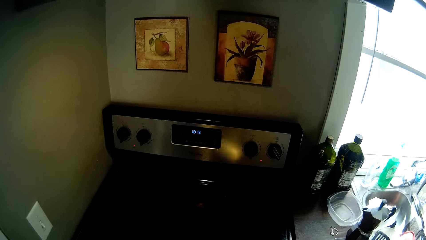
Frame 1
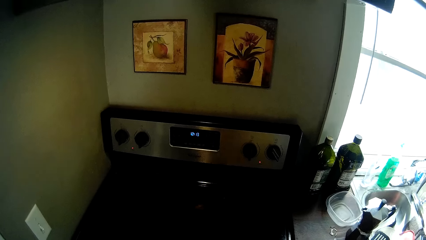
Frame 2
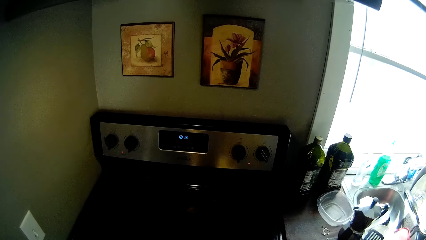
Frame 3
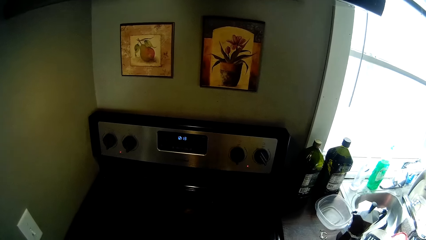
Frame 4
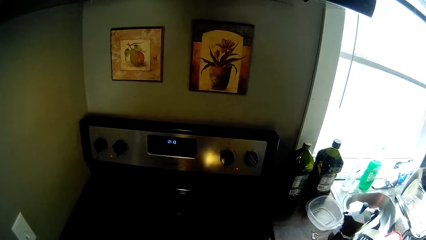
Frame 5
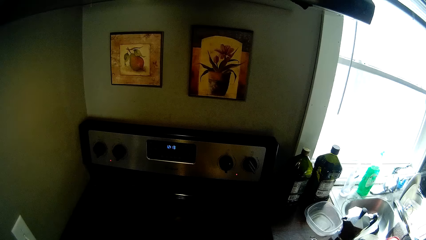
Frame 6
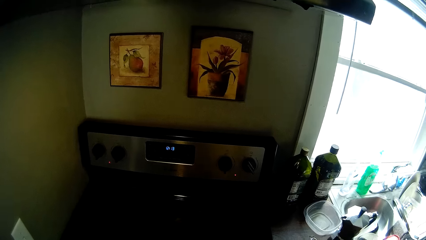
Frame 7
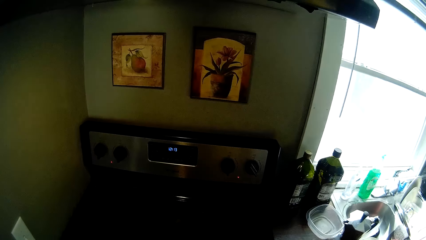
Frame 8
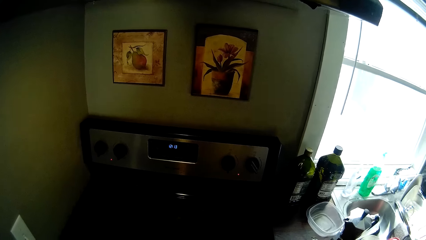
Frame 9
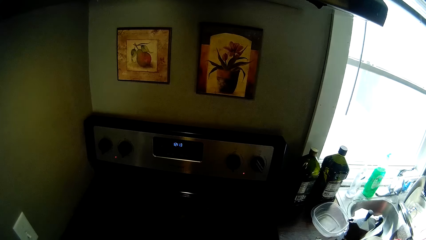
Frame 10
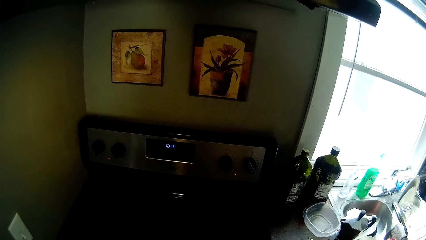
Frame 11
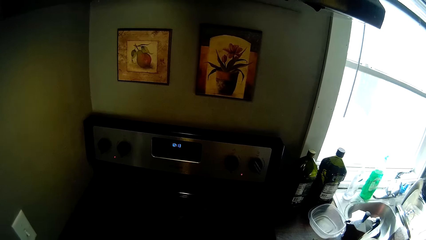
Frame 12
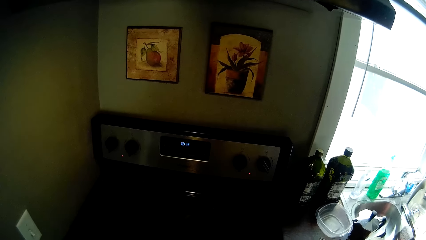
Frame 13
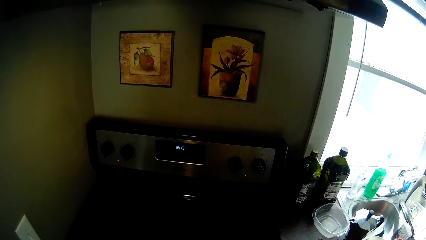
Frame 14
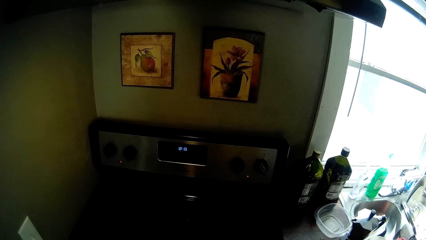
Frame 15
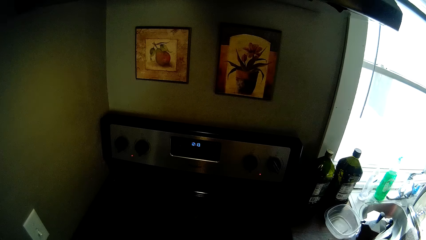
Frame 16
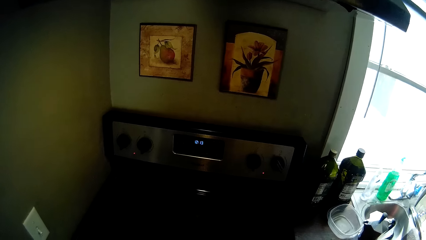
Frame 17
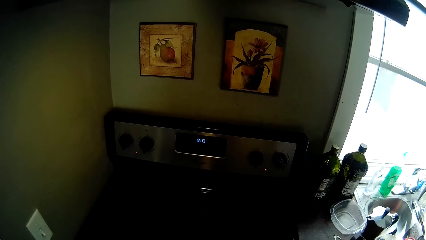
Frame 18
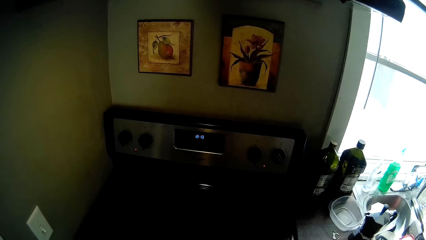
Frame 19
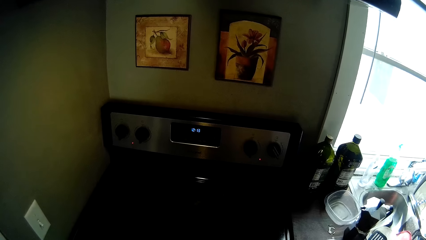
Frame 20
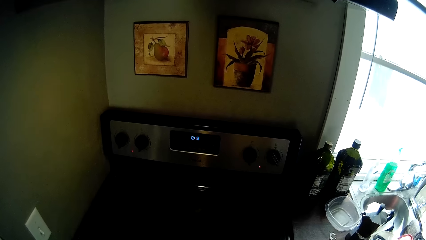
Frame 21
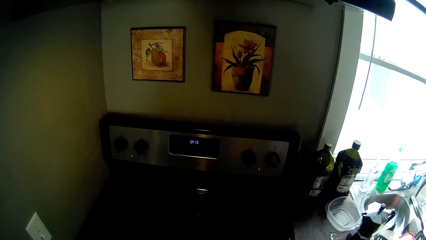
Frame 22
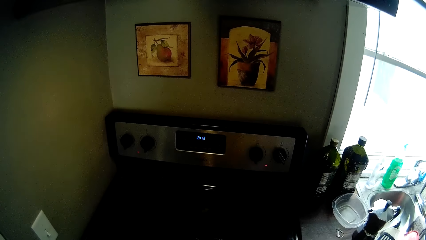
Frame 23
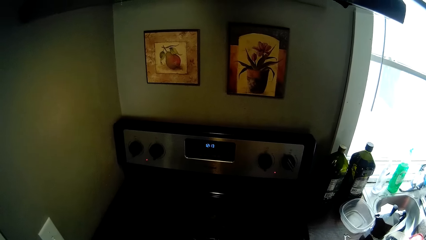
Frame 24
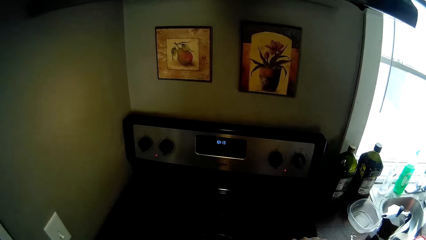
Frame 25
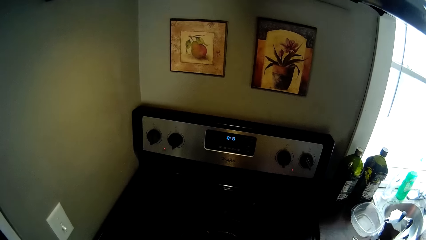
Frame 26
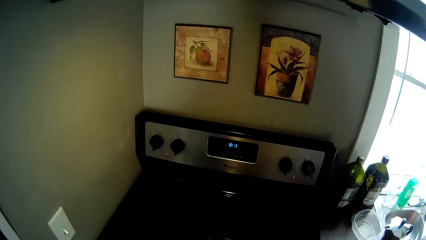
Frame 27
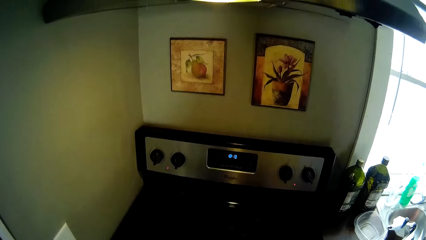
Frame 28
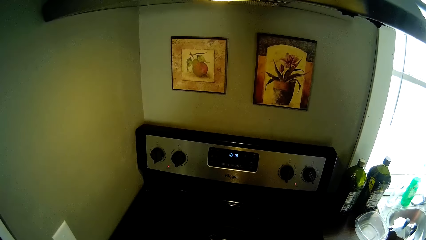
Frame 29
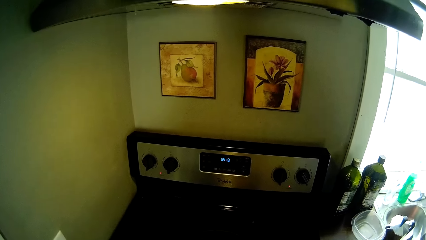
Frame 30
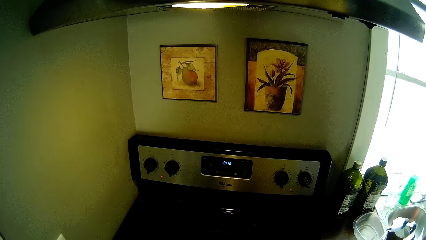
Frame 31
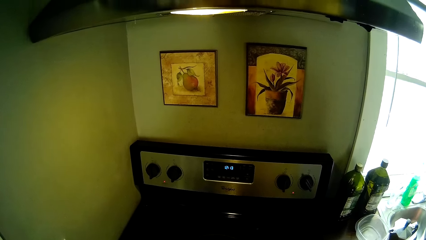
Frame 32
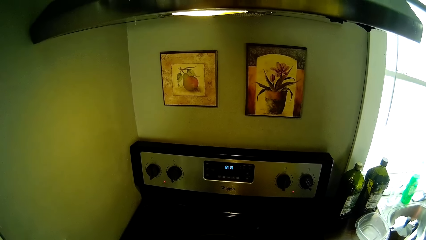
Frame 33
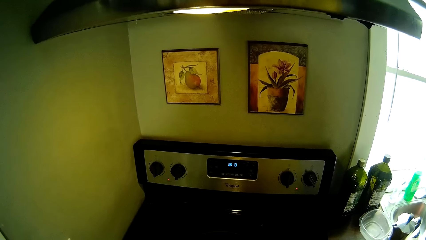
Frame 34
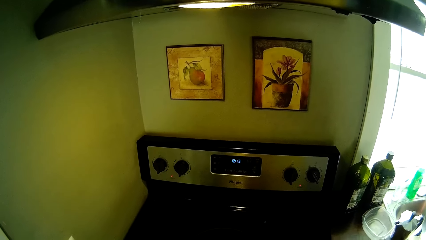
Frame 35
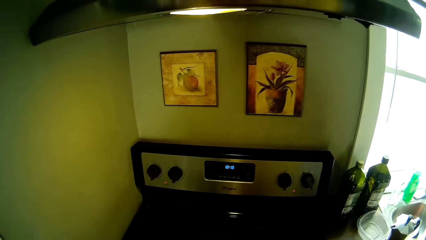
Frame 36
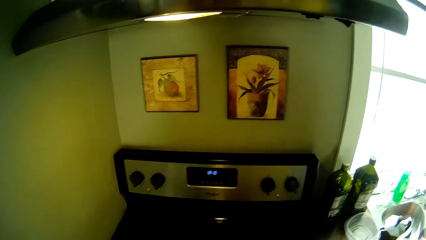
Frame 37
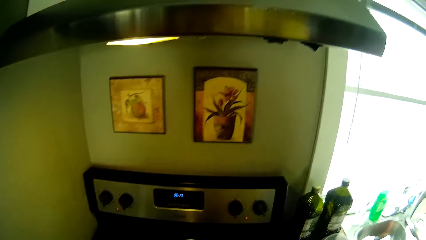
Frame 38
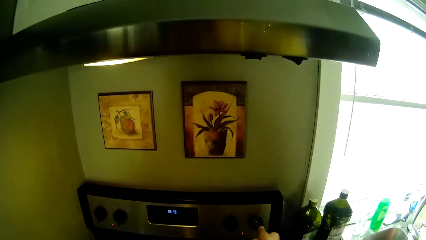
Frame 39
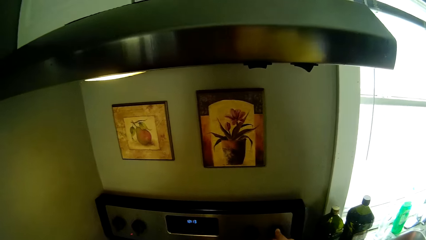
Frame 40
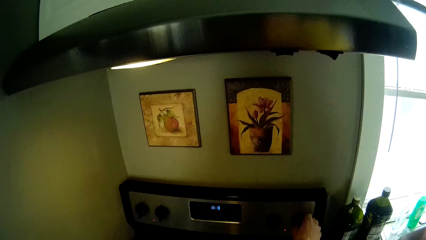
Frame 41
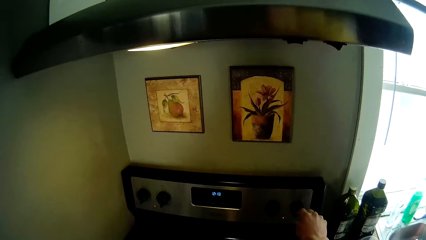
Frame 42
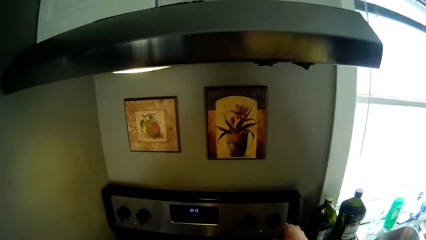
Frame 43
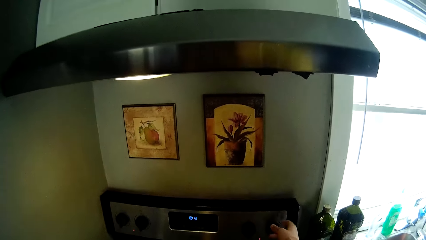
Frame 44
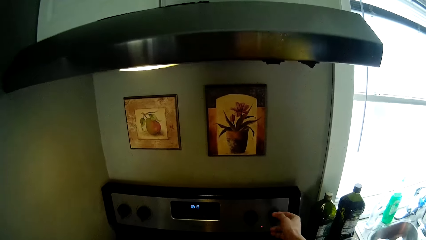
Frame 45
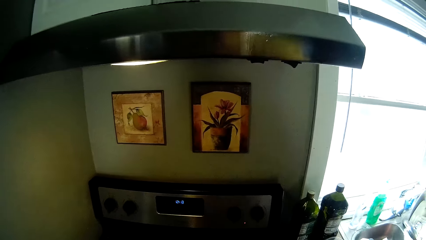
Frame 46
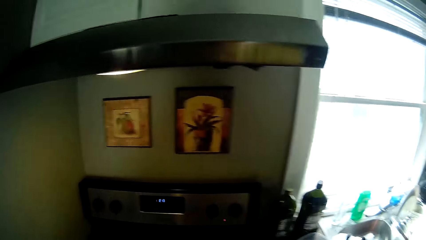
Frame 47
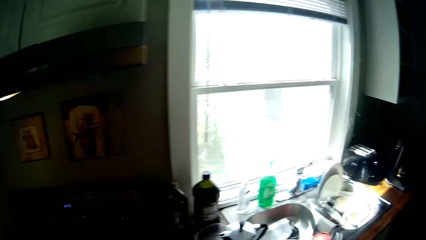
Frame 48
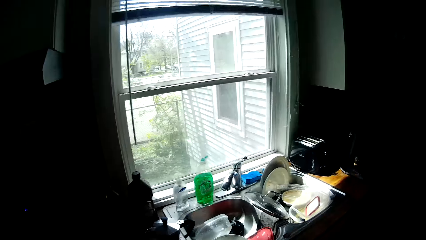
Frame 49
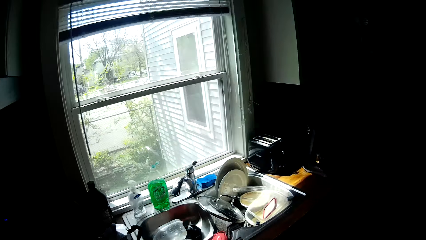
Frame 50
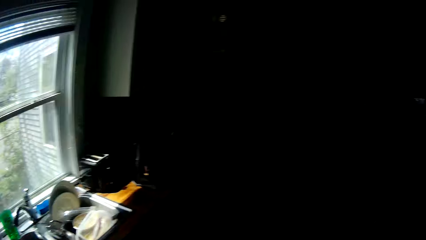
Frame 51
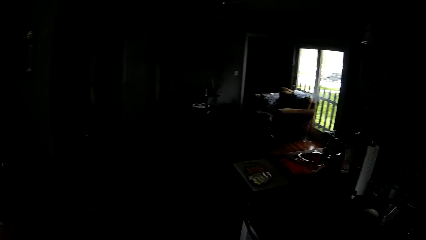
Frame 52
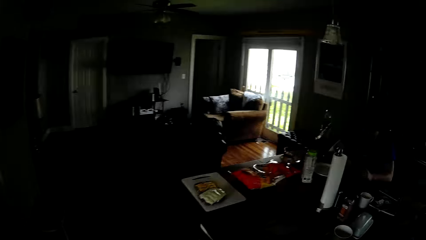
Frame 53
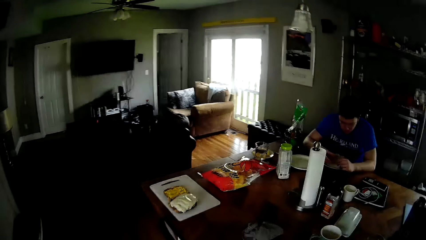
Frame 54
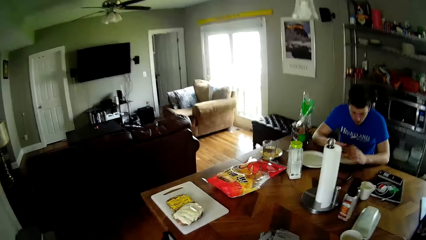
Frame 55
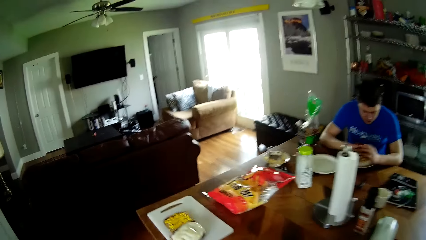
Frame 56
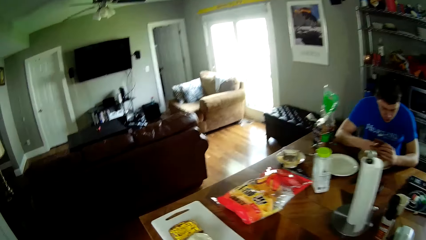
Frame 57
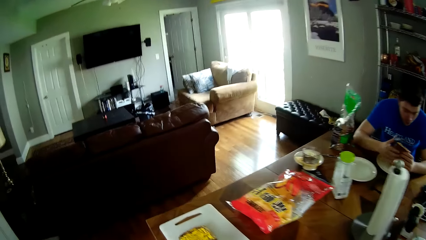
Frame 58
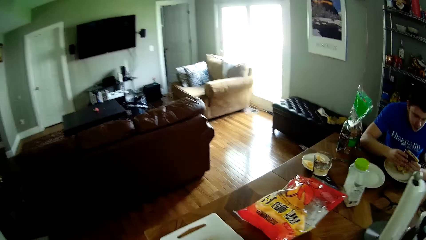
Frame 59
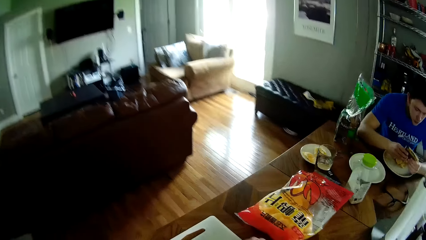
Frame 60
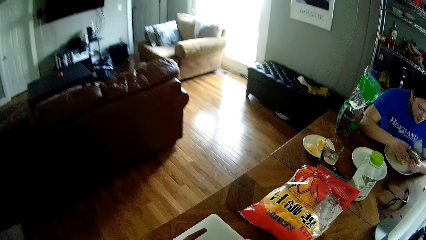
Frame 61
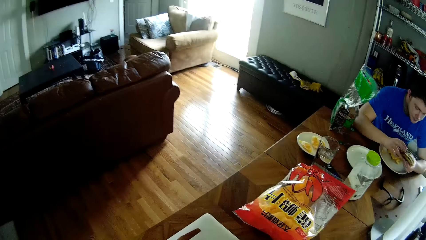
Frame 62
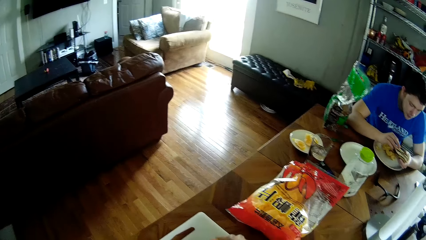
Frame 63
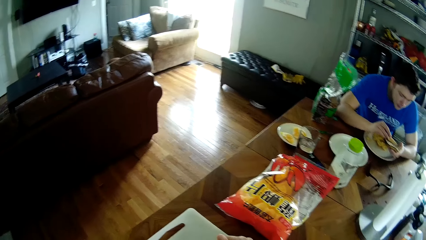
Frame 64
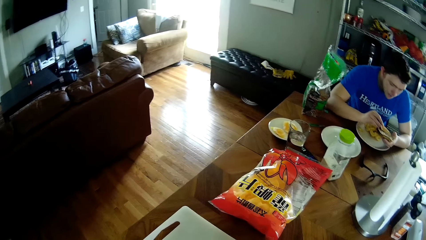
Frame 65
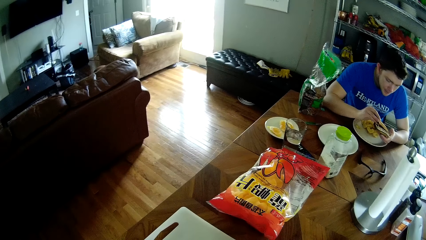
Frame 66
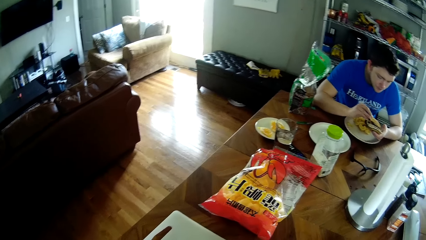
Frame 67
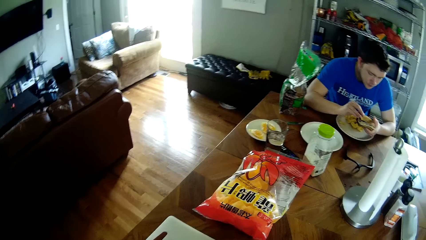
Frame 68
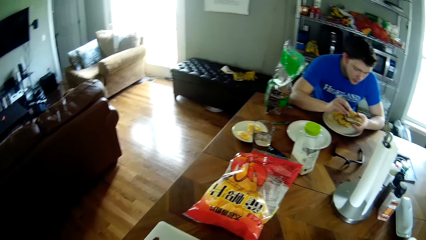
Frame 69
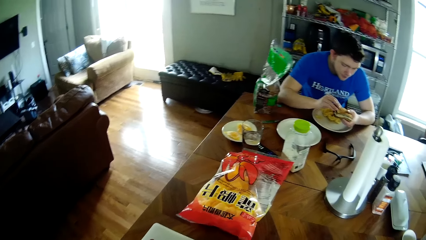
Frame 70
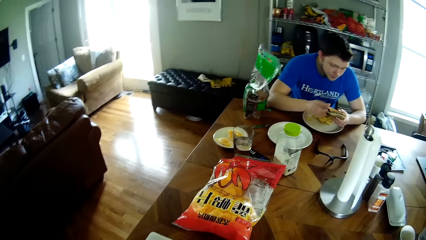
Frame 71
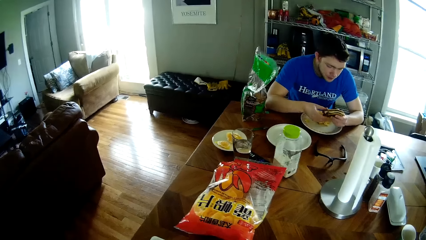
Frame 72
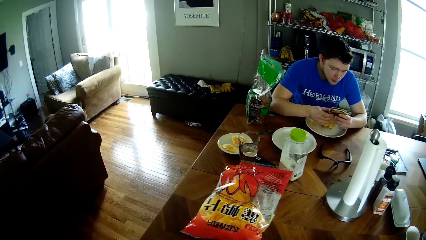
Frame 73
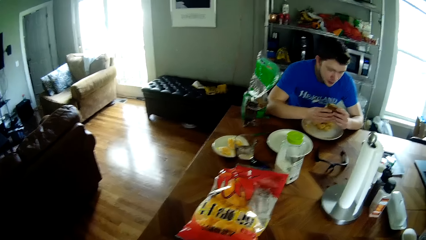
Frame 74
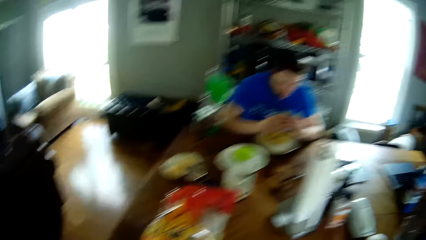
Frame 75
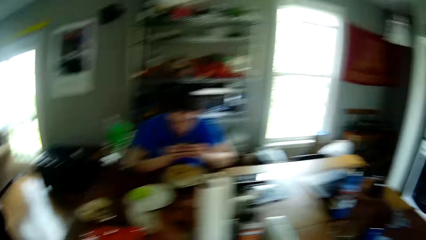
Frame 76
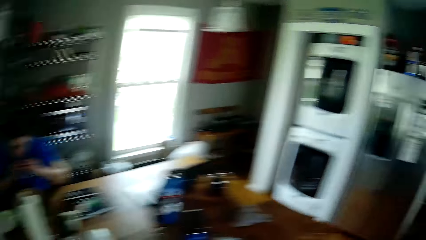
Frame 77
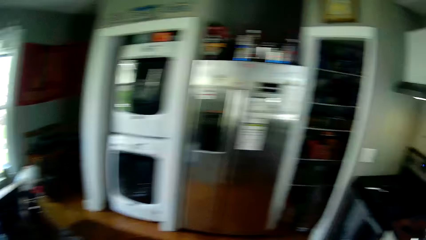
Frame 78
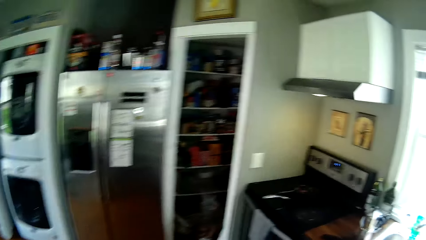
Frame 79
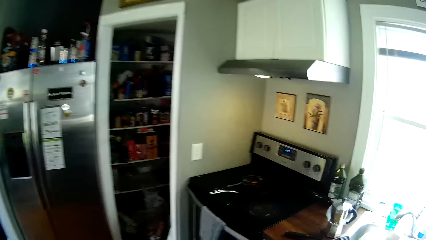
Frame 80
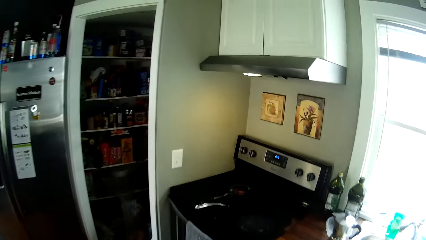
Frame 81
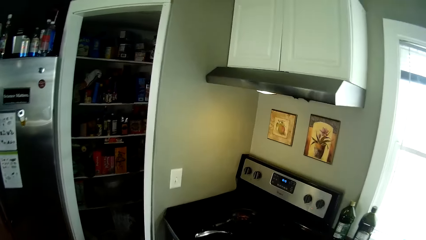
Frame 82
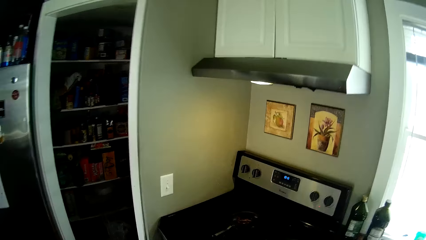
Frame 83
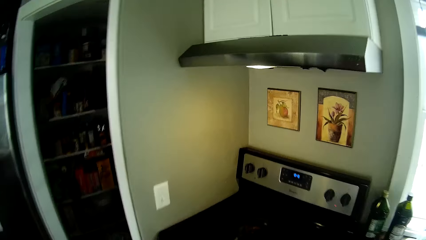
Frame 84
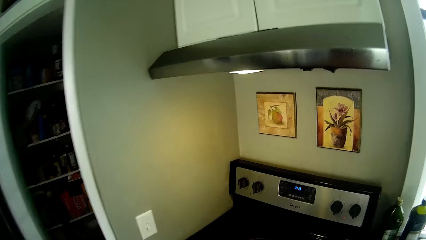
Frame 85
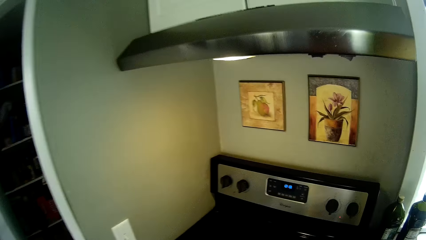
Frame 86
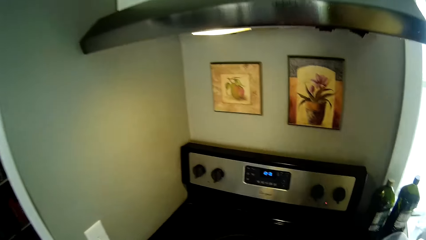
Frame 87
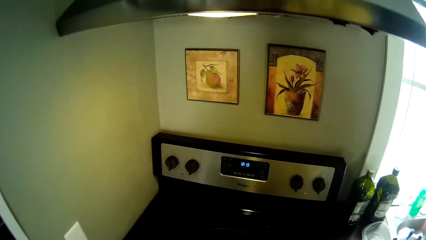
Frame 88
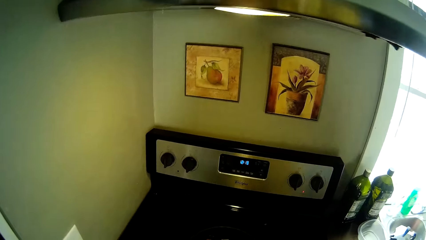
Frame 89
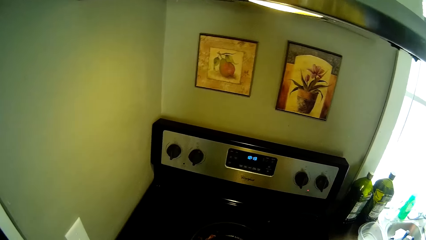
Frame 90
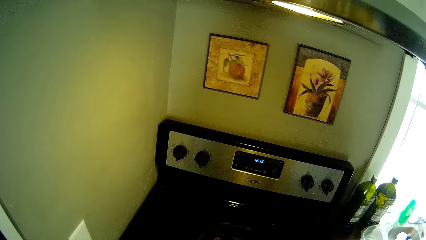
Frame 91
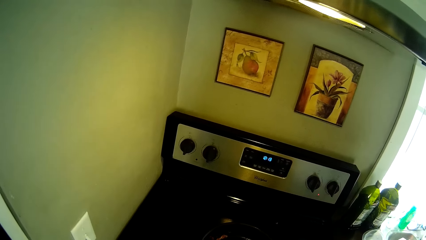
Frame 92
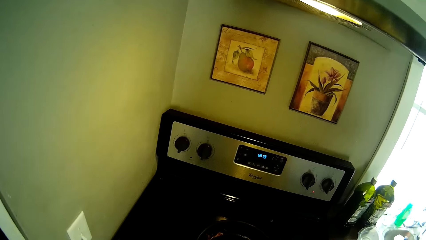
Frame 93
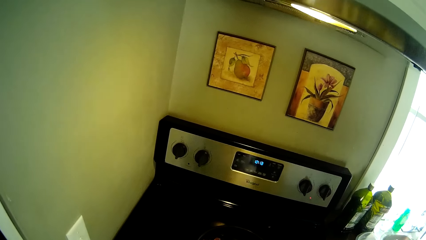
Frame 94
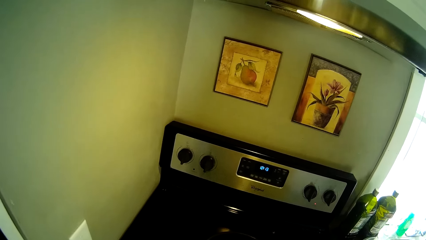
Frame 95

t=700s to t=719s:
The camera wearer turns a gas cooker knob with his right hand. He walks. He picks up the bread on the table with his right hand. He lifts the bread on the sandwich with his right hand. He walks.
